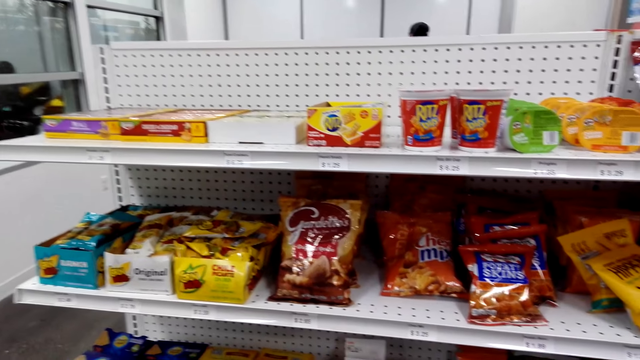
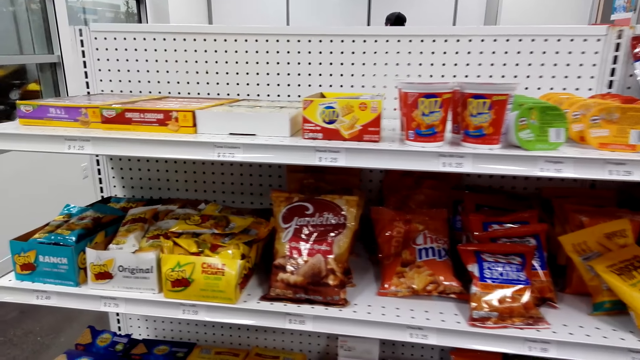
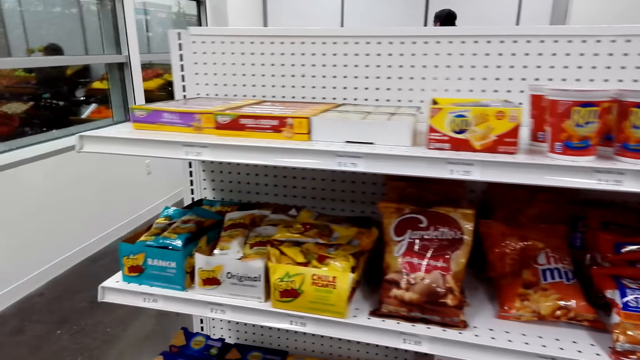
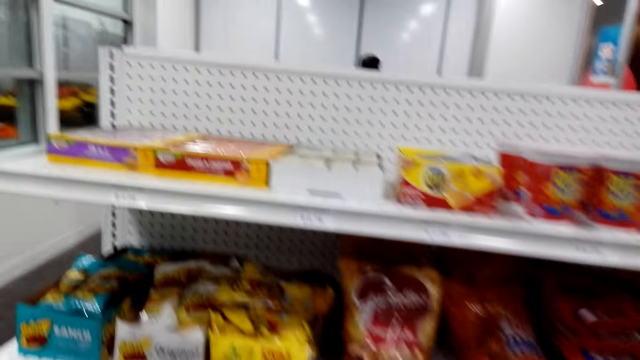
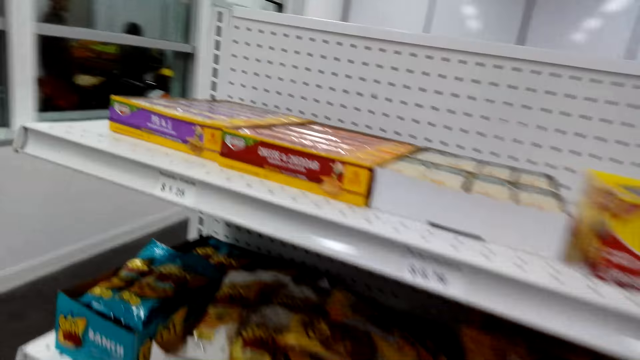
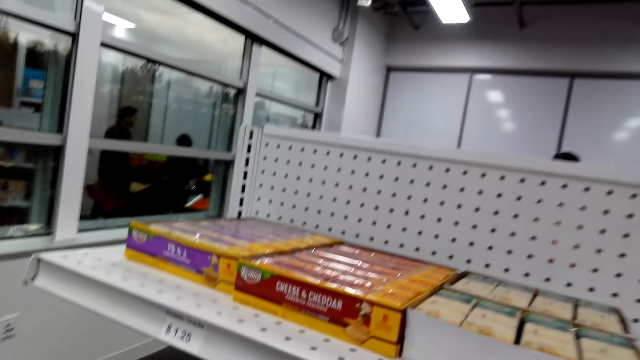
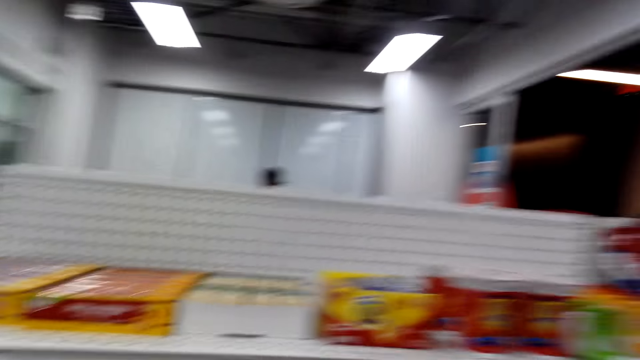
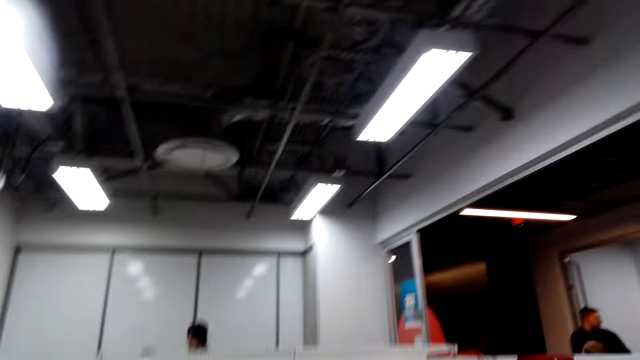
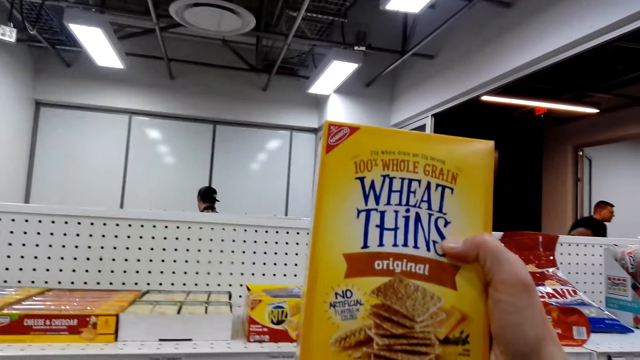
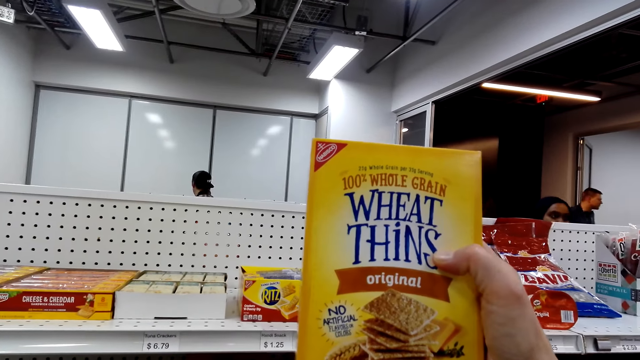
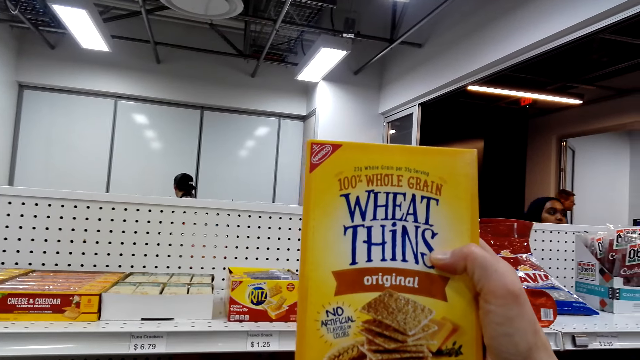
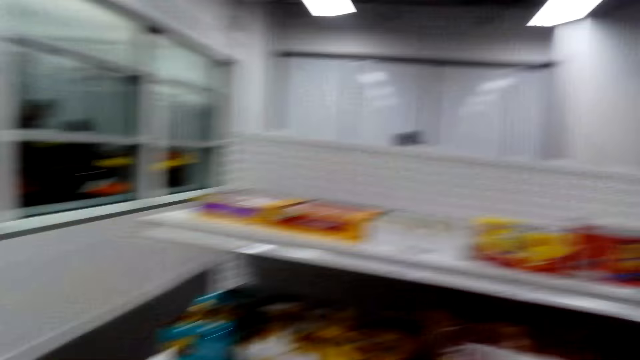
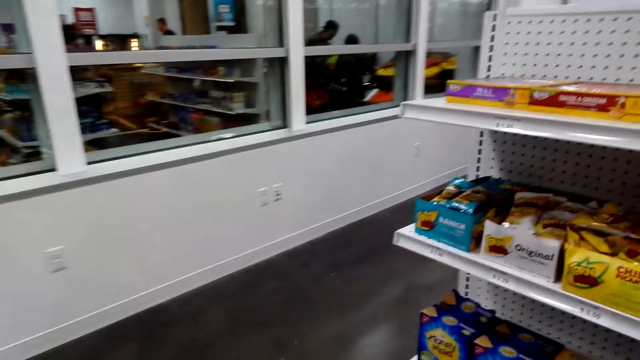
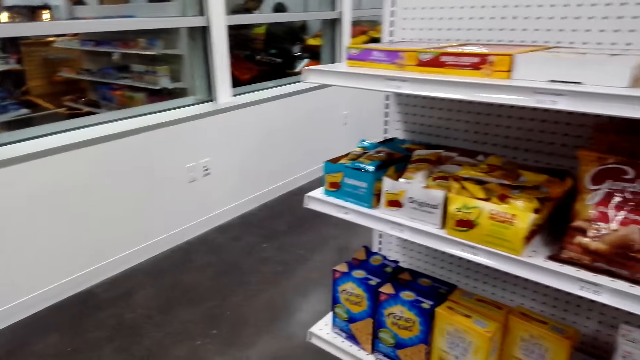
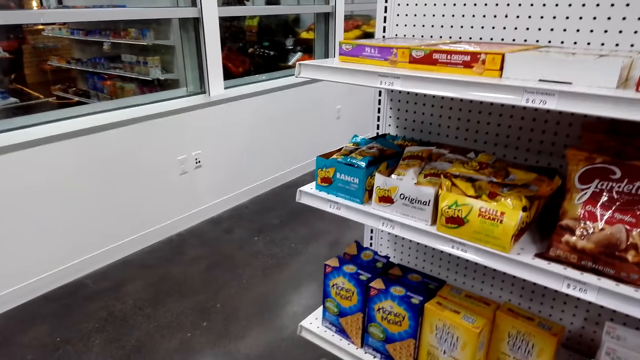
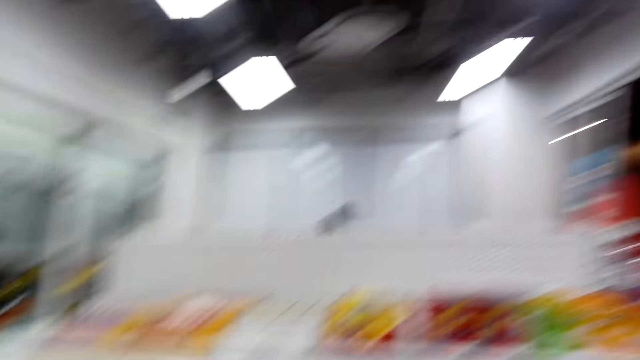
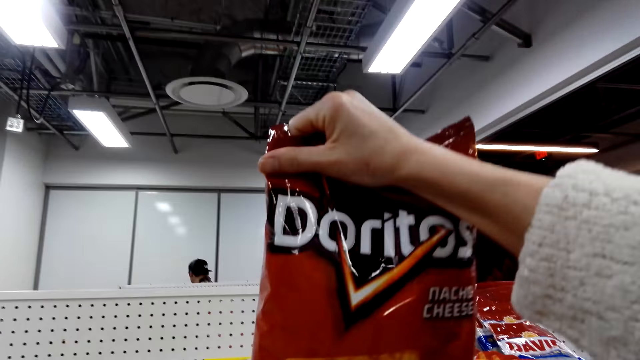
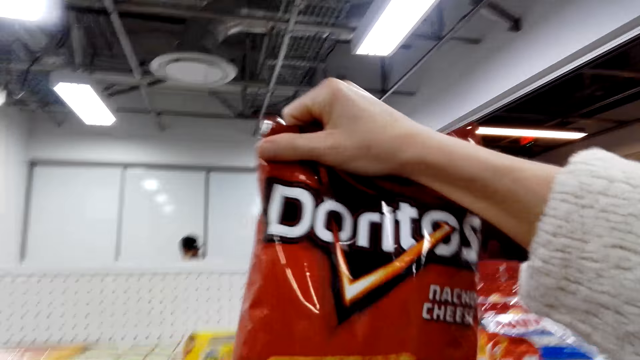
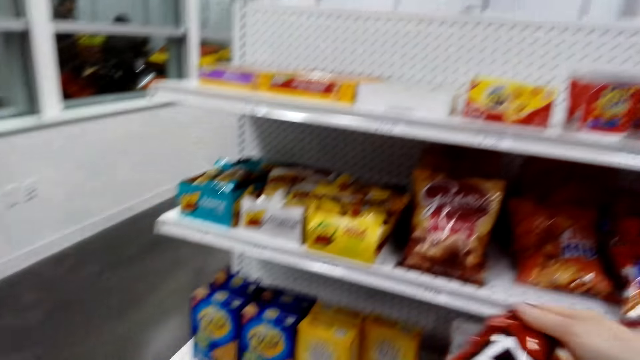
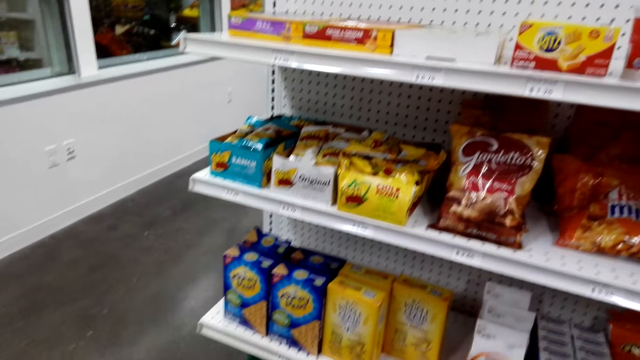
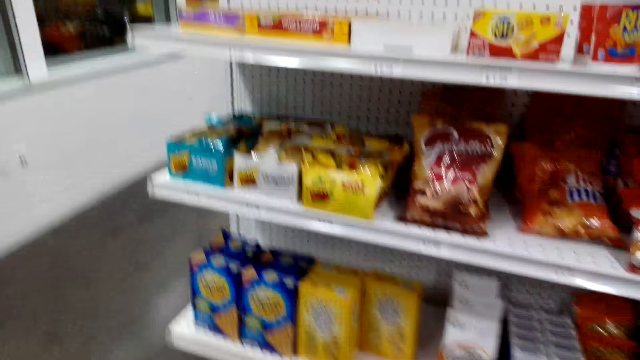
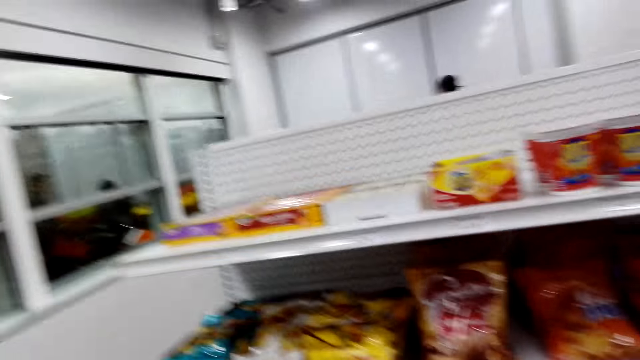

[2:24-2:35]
The camera wearer stares at the items. They pick a Wheat Thins. They pick a cheese.

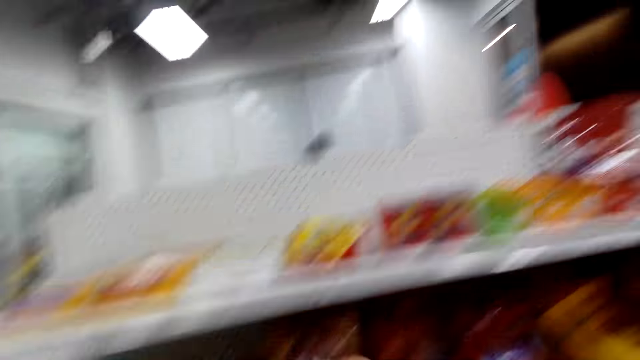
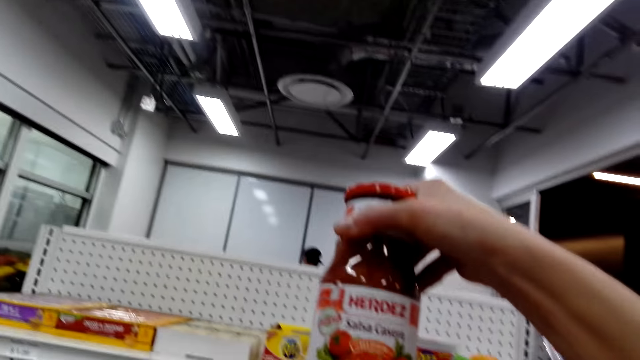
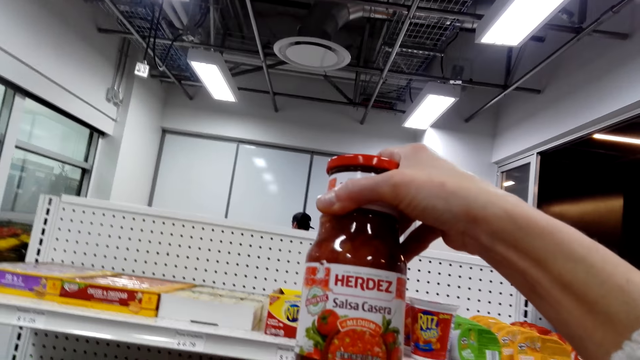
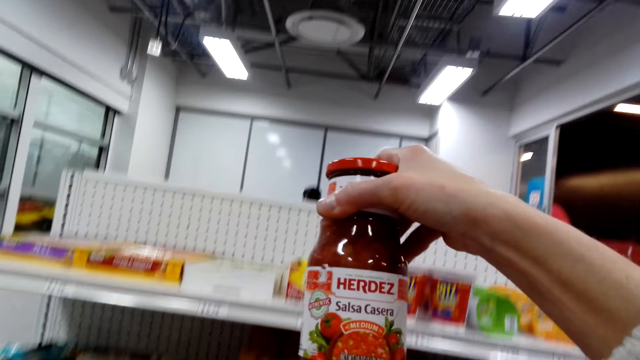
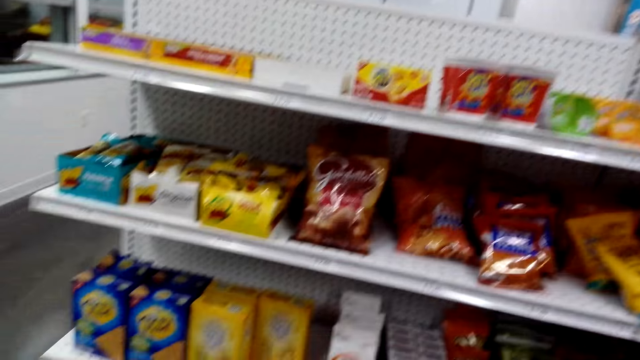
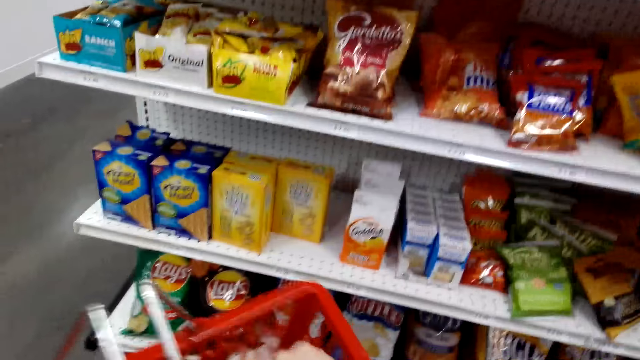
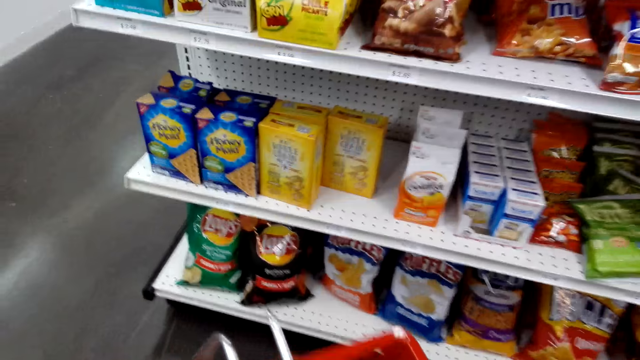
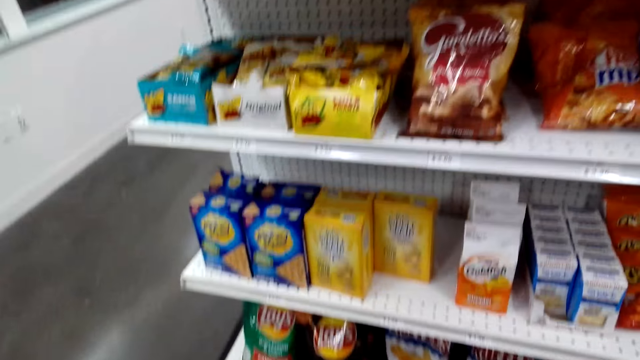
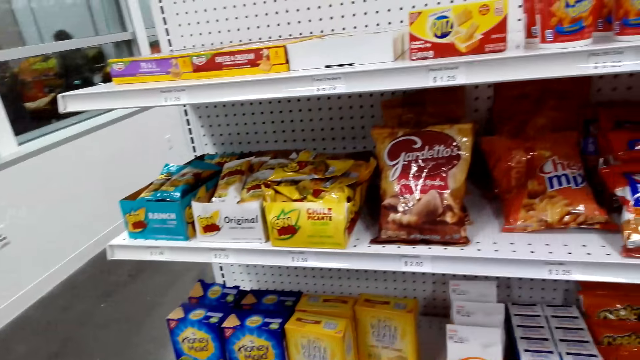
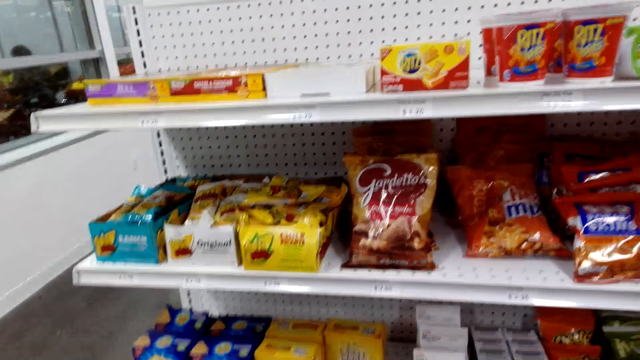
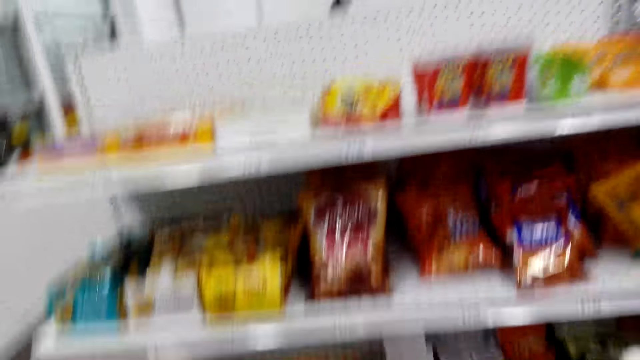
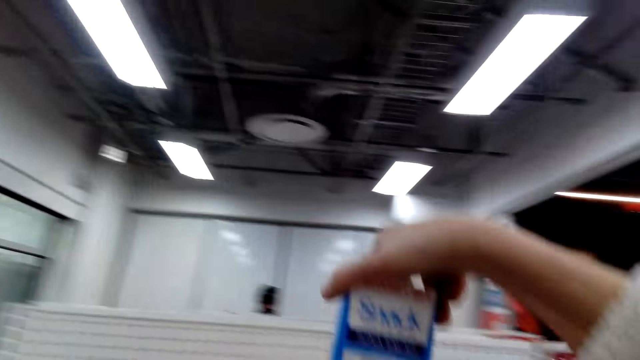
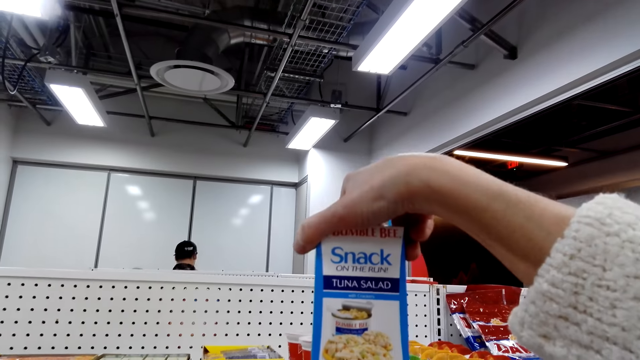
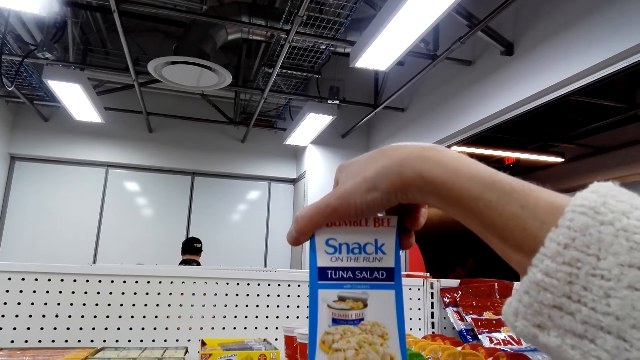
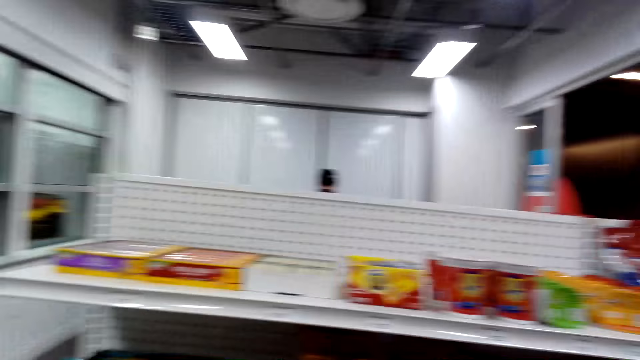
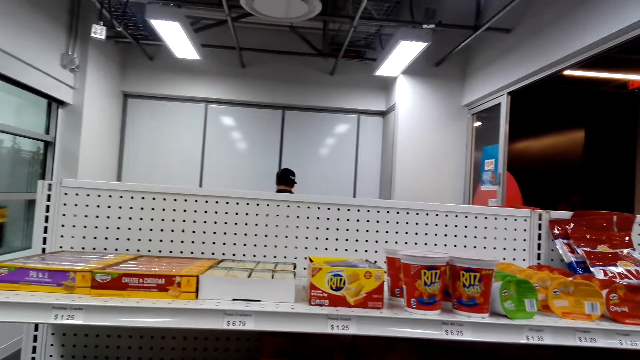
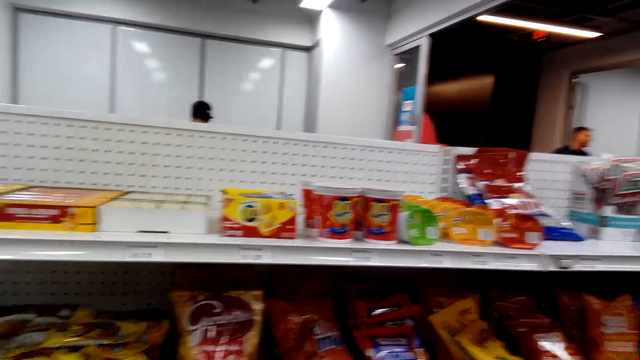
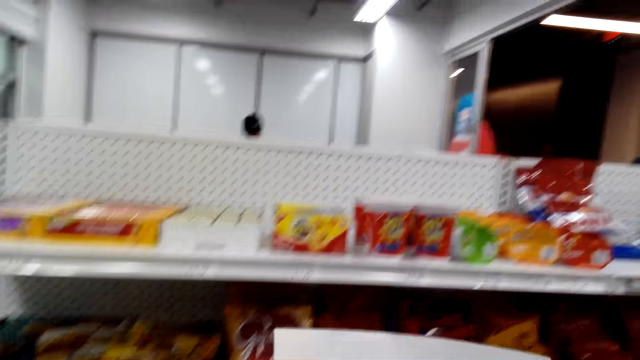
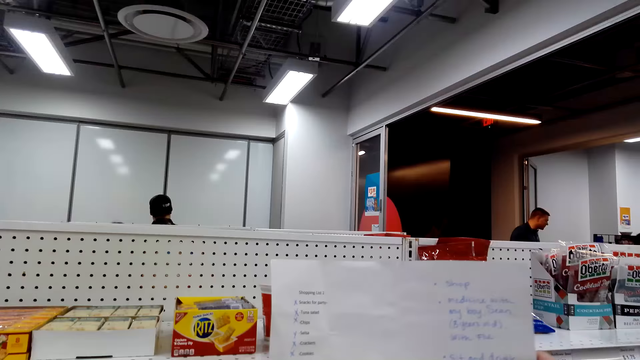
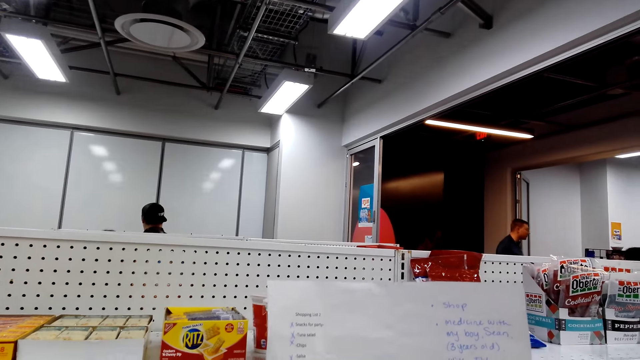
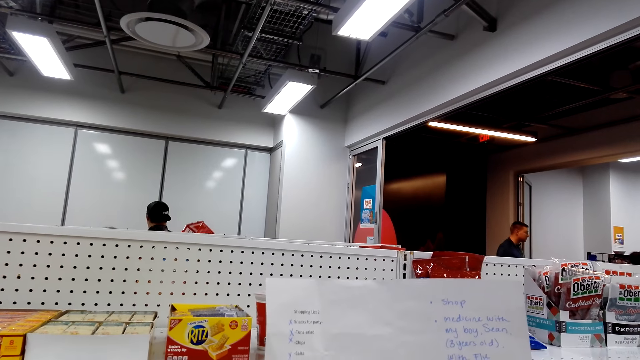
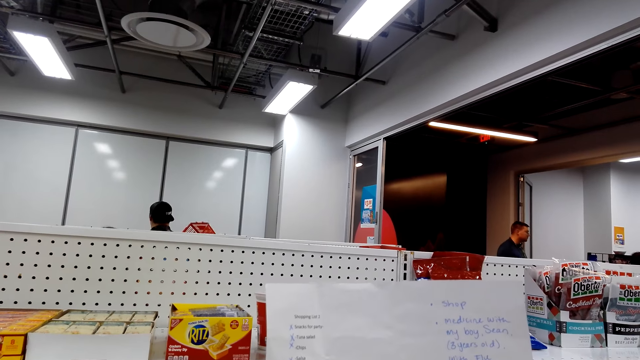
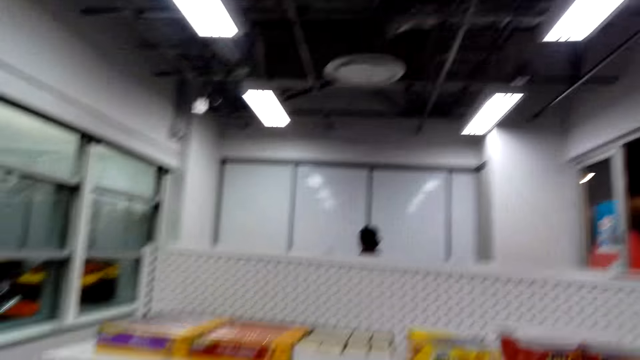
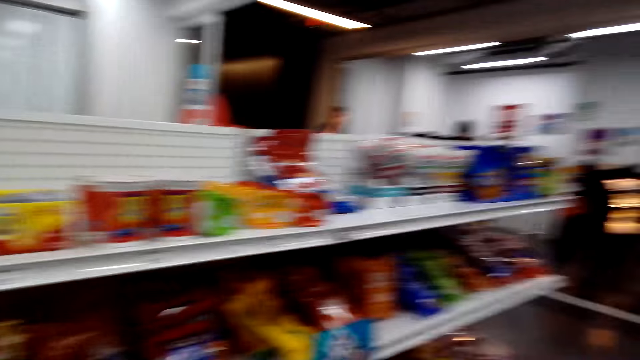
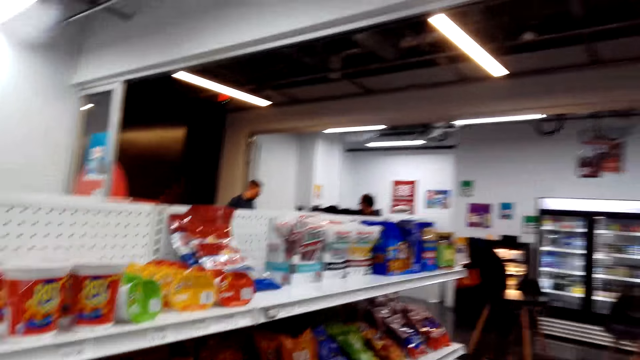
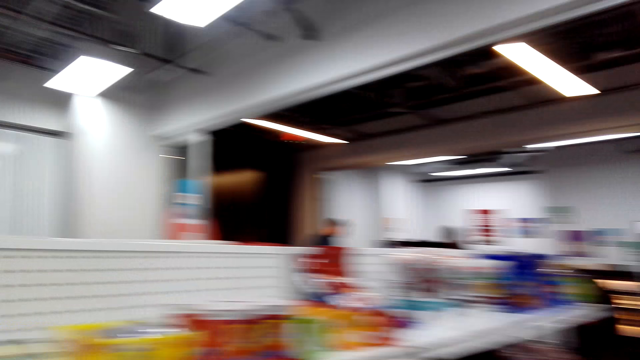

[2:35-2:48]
The camera wearer picks salsa casera. They put the salsa casera in the basket. They pick tuna salad. They look at the shopping list.
